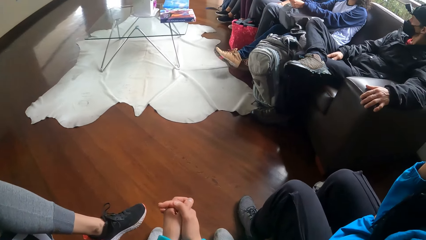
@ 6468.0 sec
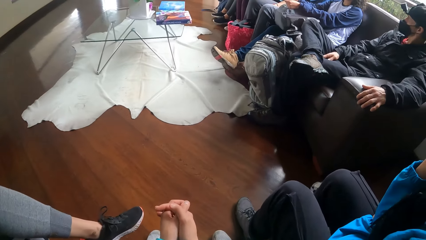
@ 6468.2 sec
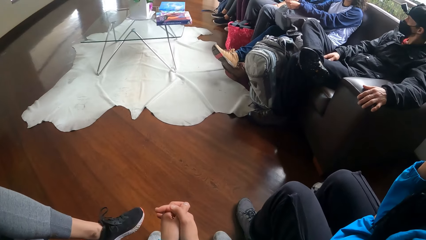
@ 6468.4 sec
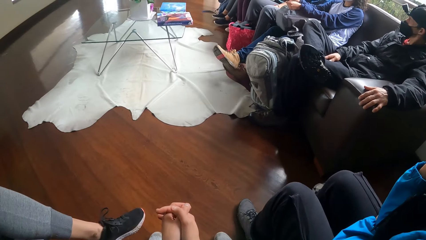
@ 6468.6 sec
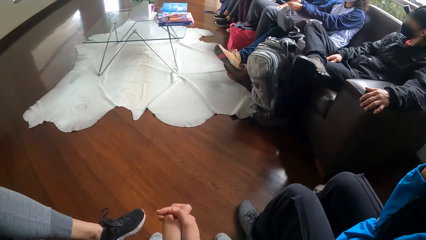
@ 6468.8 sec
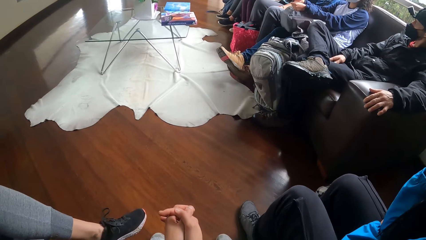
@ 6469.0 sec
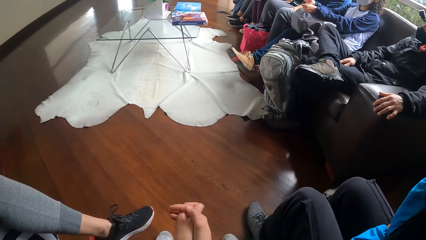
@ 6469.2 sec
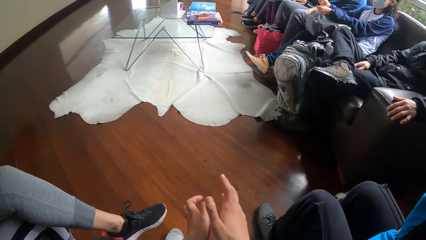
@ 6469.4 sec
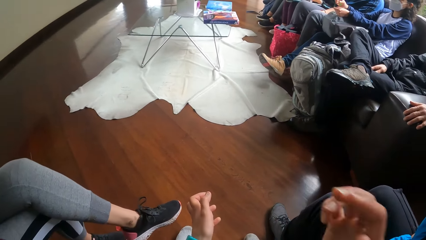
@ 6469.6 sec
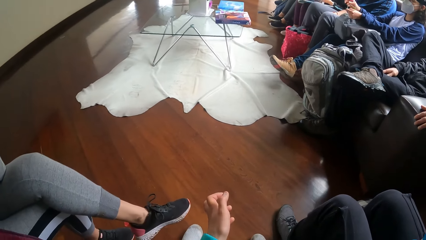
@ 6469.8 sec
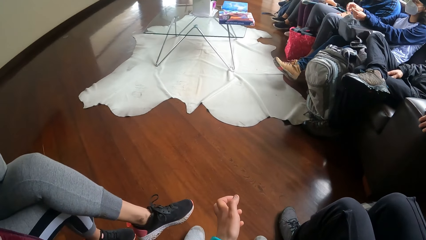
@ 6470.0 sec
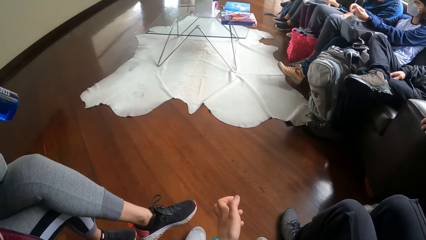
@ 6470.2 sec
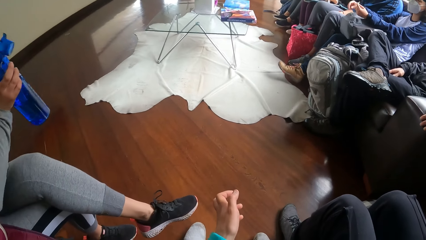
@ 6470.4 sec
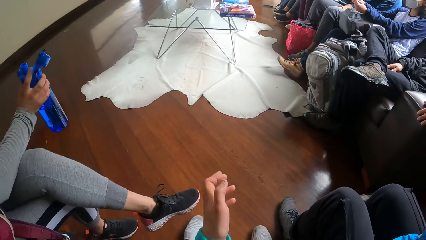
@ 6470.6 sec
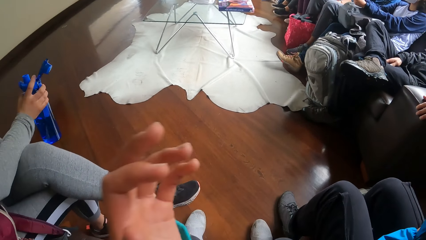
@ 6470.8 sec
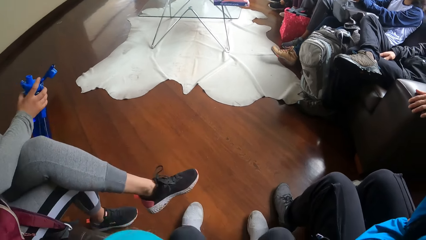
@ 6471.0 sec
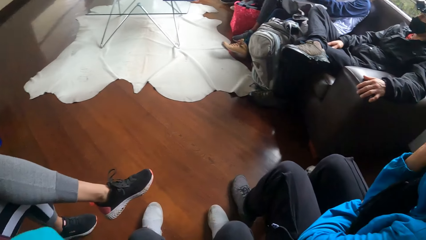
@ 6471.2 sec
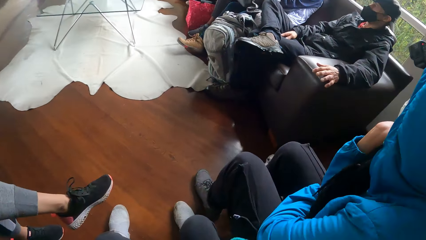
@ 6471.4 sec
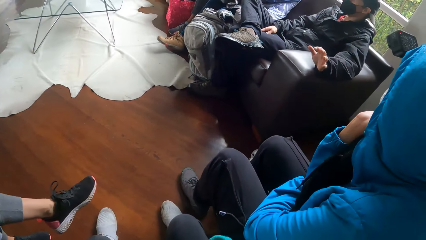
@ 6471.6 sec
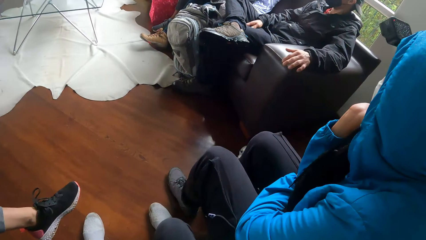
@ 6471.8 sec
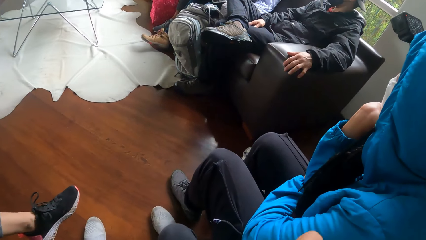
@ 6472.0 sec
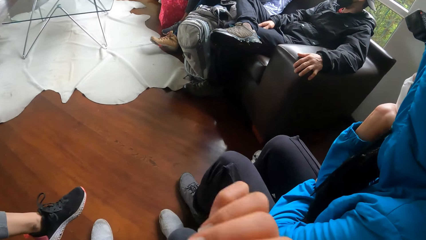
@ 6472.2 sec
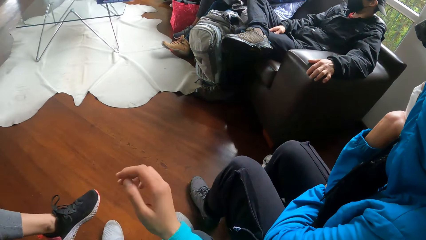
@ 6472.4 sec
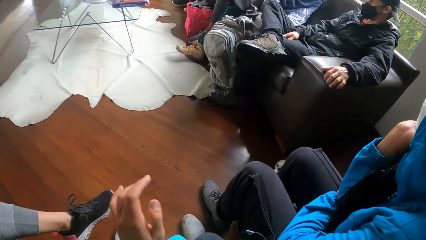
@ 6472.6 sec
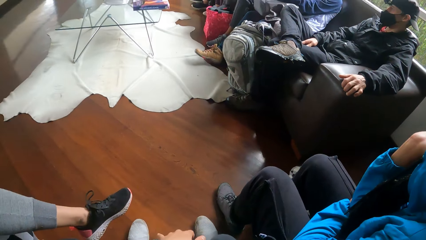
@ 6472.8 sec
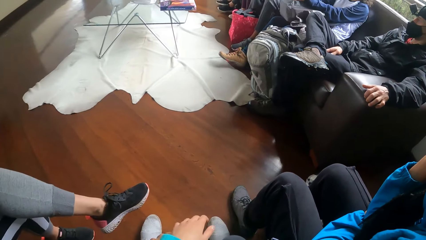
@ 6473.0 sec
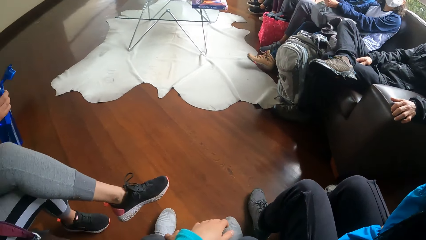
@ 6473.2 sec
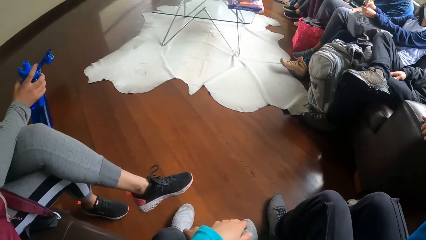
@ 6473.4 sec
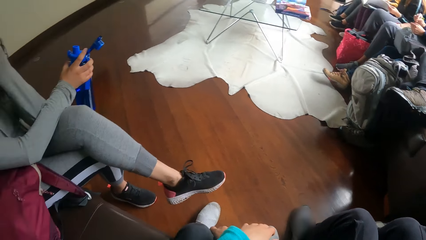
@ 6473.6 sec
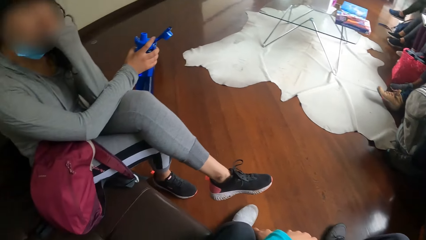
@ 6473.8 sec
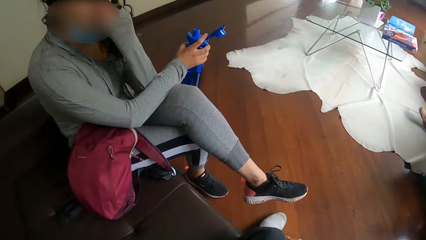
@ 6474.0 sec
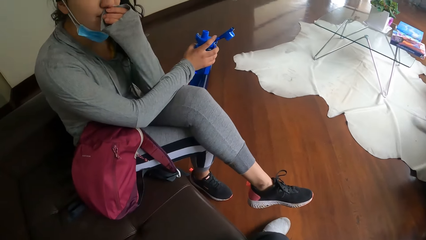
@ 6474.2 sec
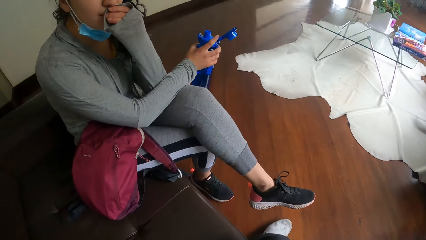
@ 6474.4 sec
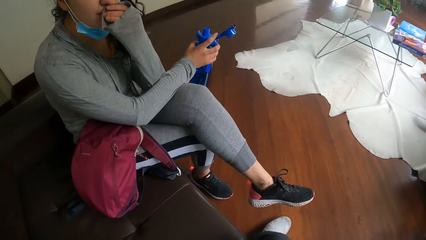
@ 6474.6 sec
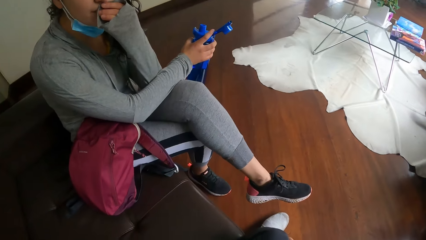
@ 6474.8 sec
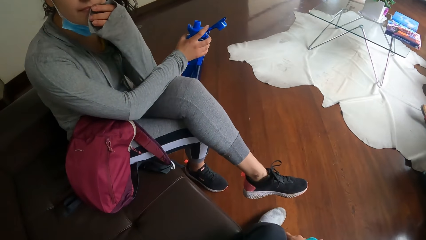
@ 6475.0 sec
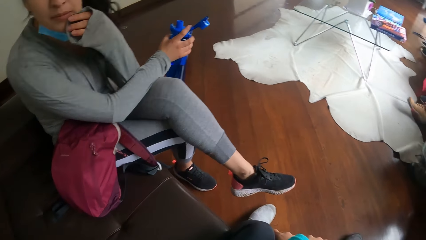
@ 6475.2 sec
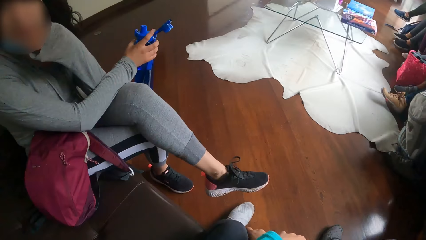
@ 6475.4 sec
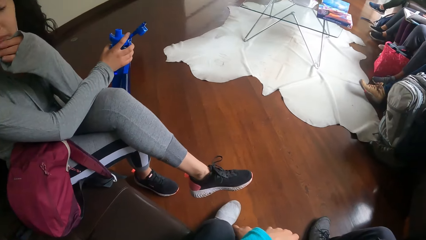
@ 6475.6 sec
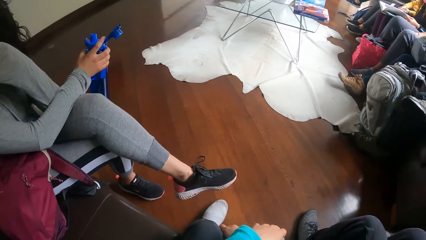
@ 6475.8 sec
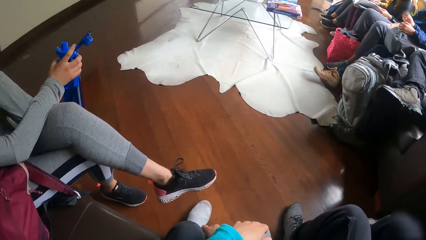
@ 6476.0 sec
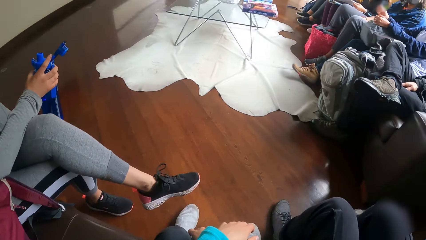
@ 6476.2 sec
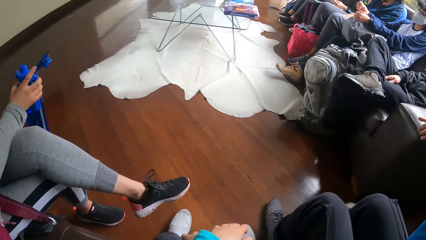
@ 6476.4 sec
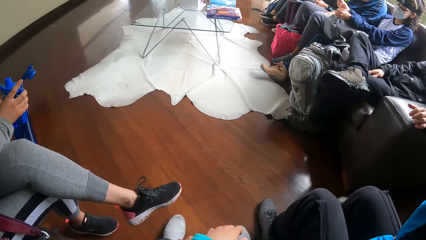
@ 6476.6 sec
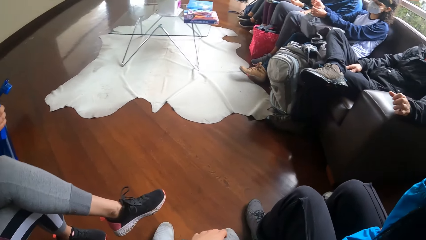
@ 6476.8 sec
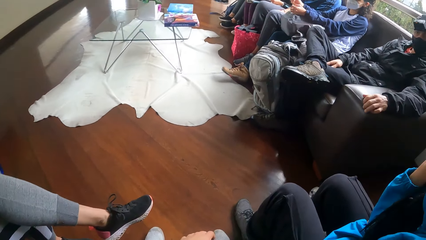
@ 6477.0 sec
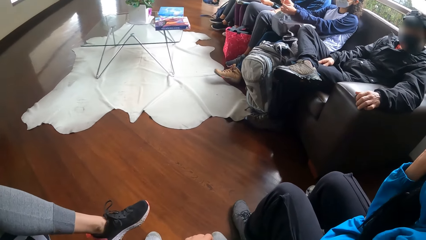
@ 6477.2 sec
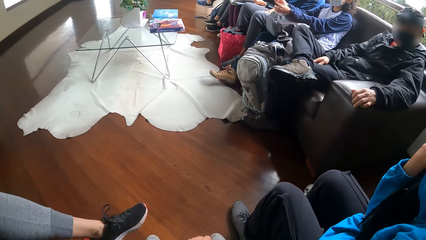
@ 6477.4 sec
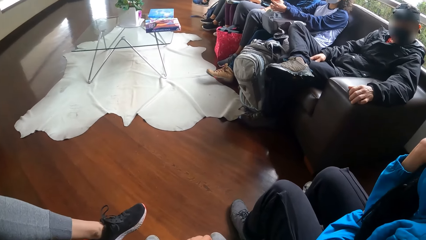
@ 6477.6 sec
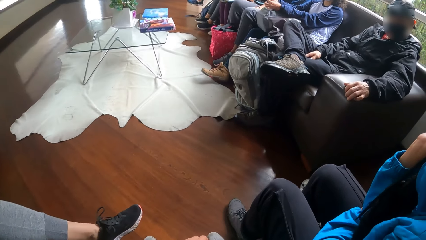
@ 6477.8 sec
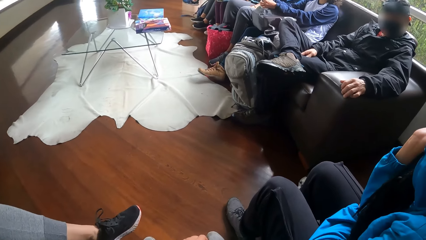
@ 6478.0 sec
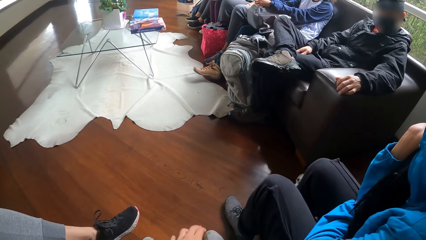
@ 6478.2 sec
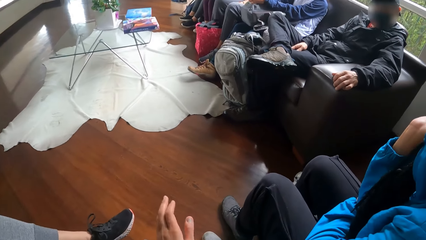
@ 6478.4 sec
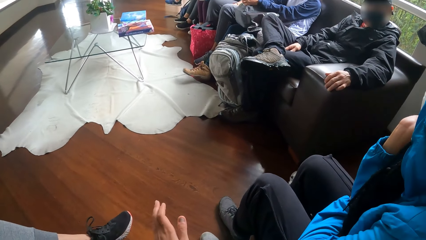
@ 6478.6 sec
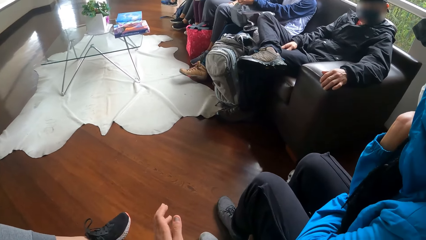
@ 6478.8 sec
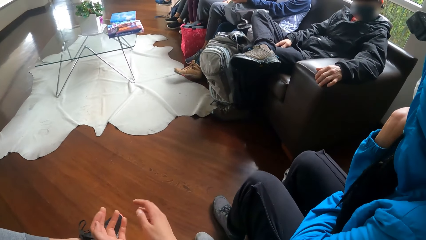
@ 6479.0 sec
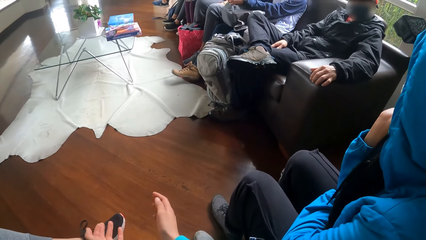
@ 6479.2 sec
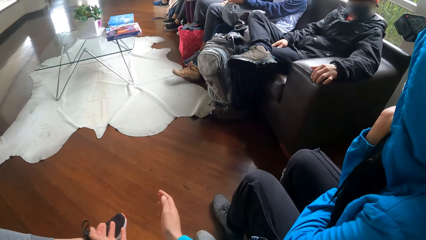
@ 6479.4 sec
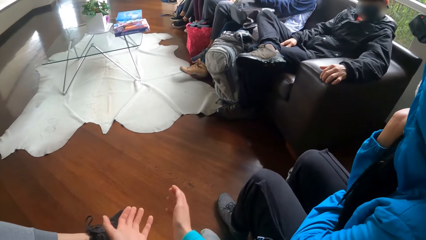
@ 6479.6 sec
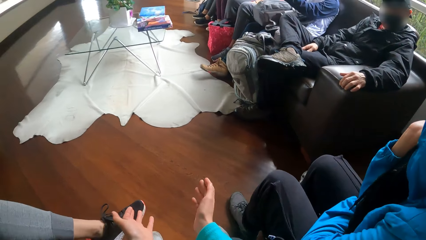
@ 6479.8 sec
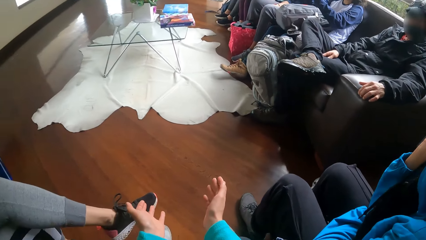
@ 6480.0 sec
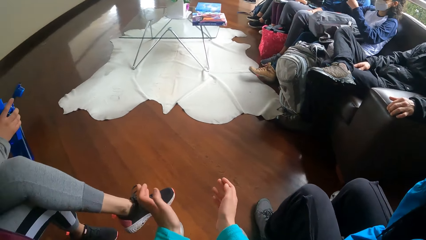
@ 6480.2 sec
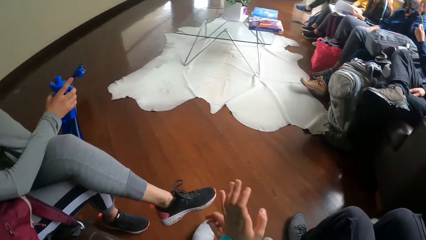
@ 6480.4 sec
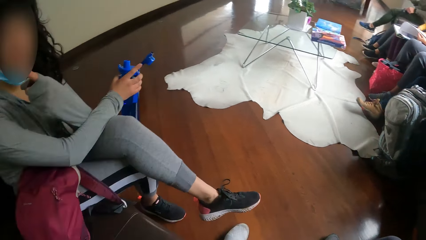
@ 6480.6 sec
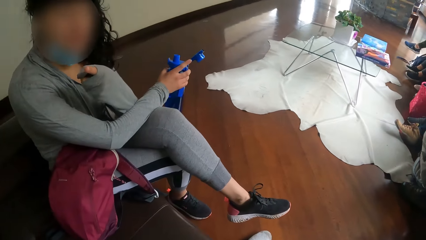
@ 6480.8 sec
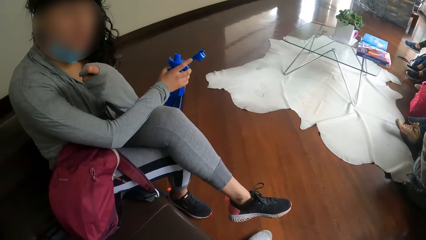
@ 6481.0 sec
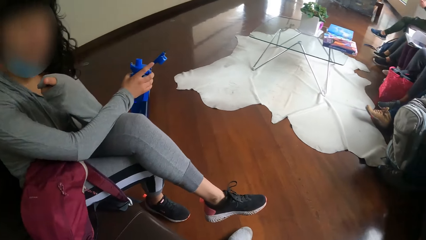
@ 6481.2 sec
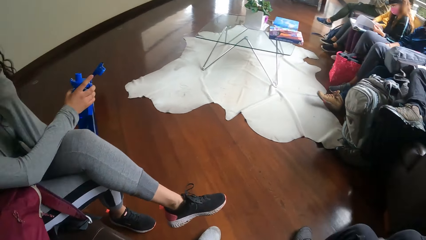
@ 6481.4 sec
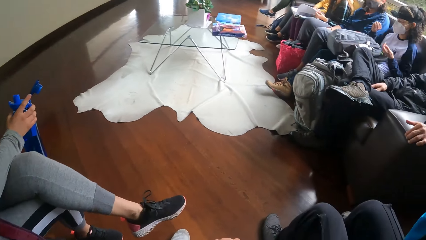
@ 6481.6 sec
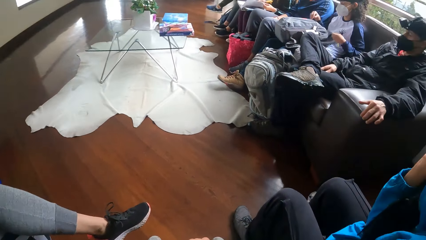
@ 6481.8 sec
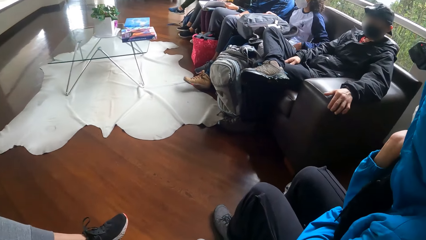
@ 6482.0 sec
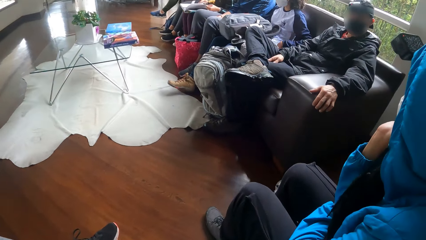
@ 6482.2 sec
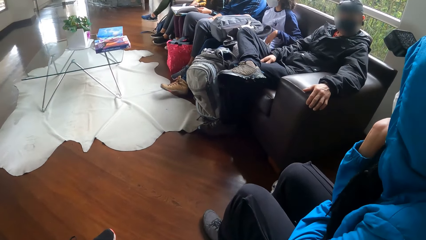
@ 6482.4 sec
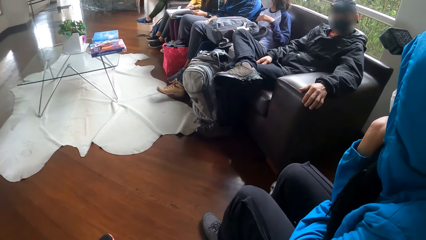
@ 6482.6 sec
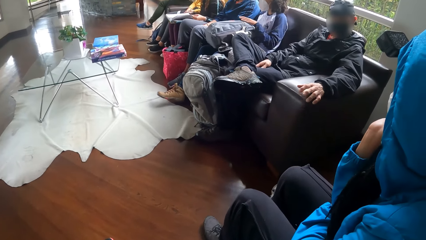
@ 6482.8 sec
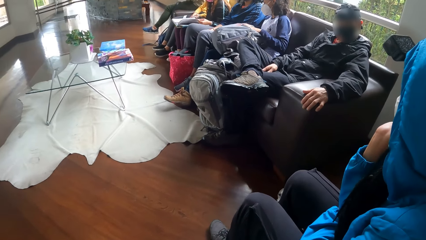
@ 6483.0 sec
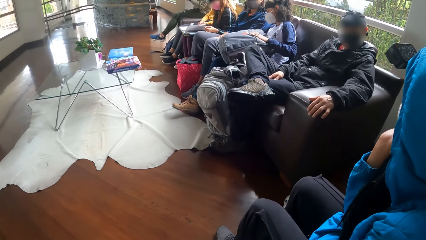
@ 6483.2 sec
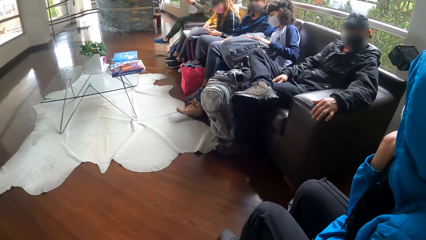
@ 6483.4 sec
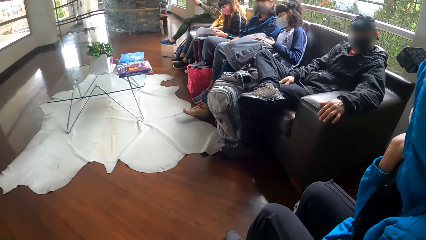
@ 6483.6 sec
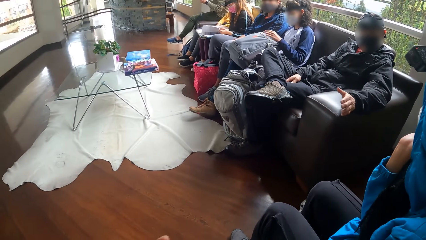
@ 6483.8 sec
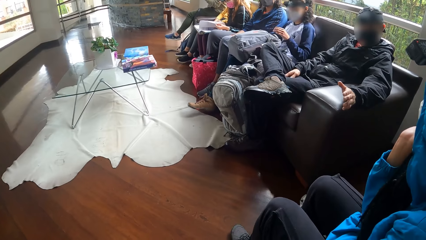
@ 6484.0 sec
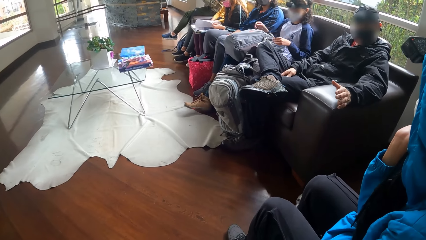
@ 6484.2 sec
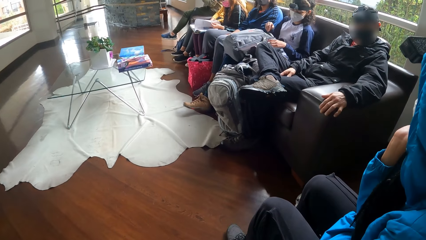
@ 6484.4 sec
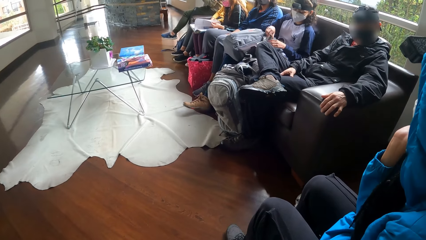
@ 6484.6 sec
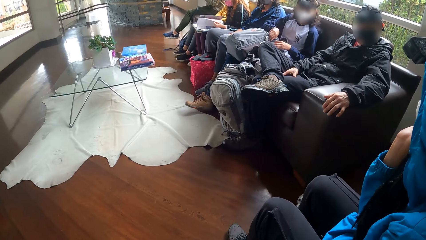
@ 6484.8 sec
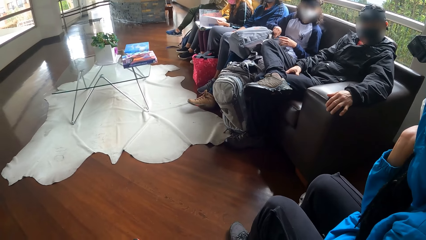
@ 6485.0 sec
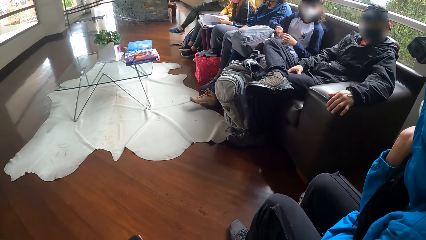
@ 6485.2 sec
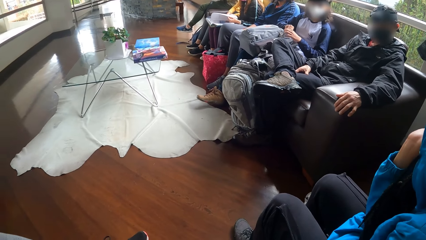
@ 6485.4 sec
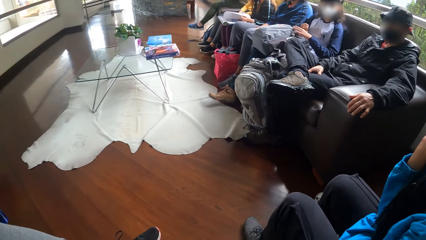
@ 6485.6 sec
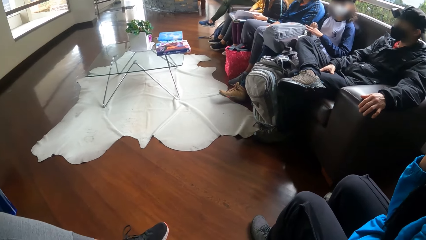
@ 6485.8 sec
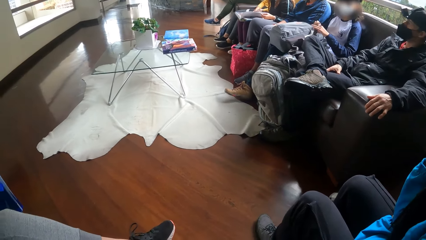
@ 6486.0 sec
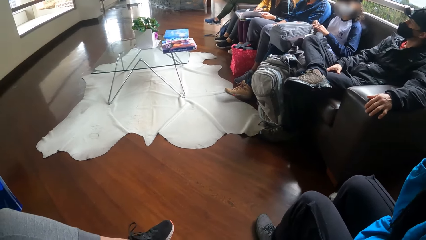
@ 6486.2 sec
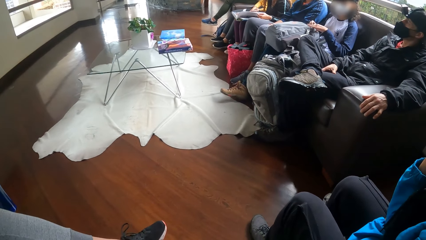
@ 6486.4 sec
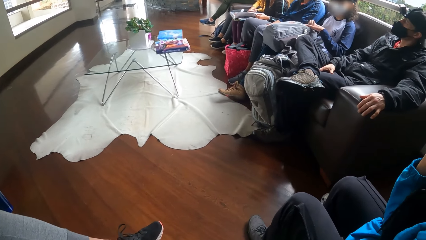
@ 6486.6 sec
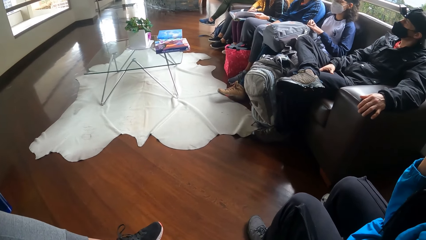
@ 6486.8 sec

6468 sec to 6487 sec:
The camera wearer touches her face with her right hand. She gesticulates with both hands. A woman opens a bag with both hands.
